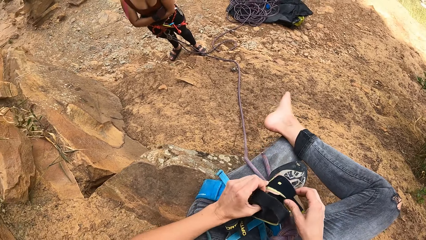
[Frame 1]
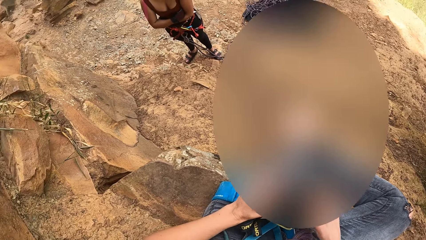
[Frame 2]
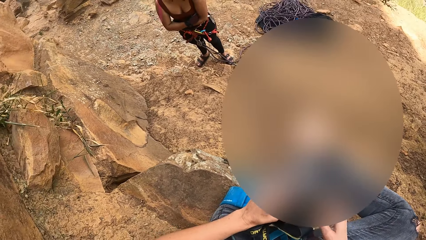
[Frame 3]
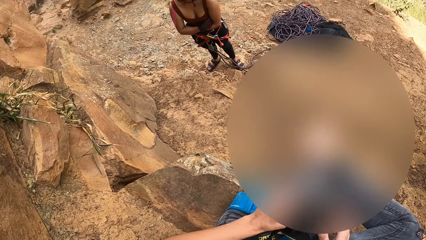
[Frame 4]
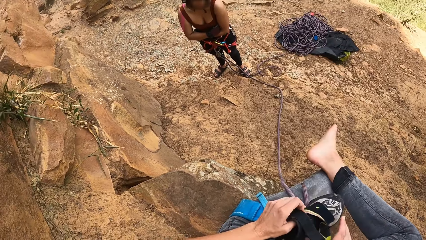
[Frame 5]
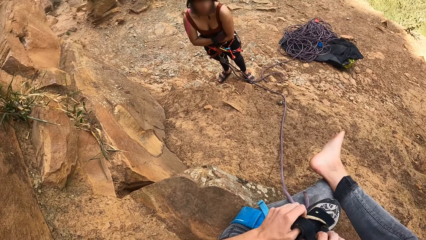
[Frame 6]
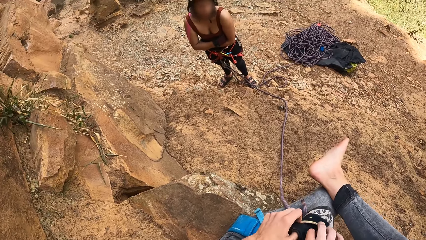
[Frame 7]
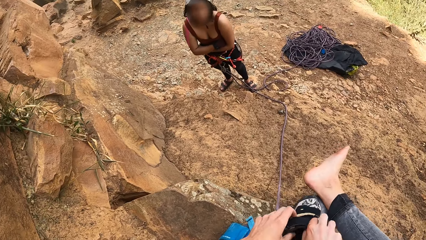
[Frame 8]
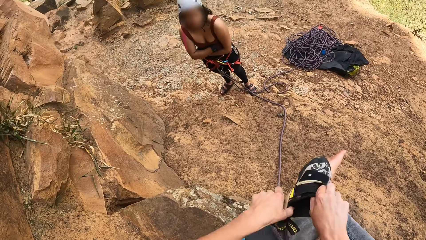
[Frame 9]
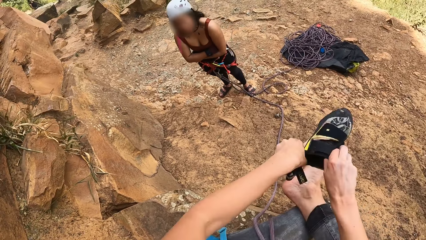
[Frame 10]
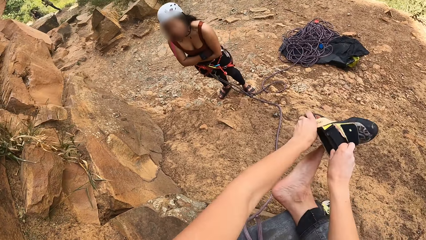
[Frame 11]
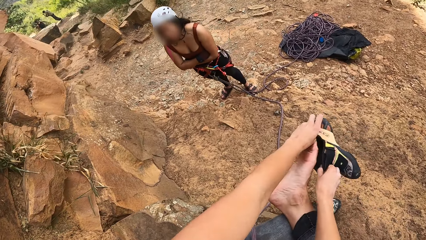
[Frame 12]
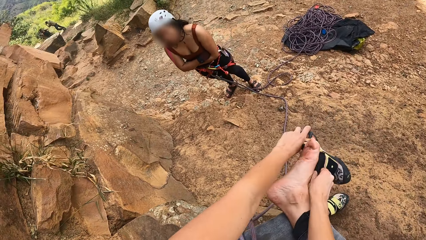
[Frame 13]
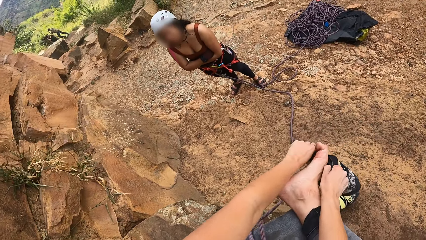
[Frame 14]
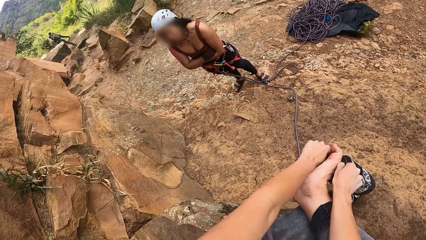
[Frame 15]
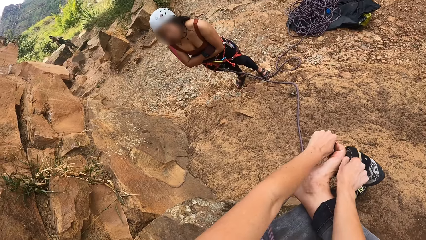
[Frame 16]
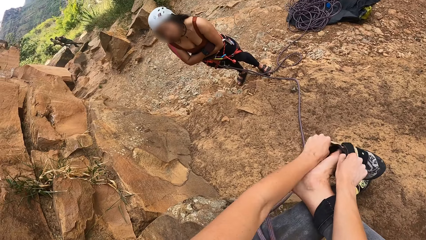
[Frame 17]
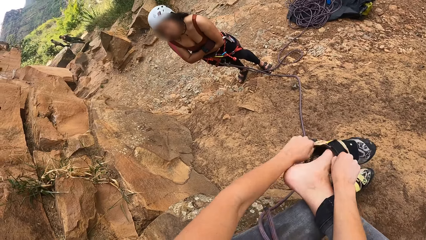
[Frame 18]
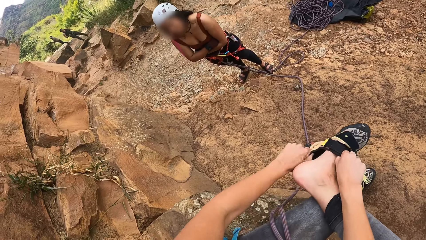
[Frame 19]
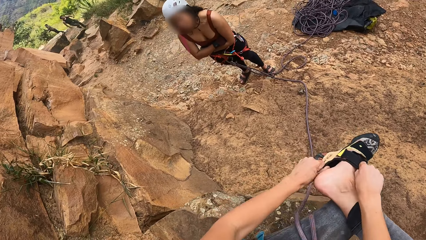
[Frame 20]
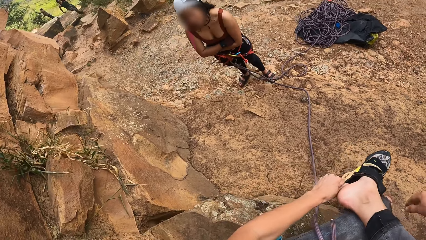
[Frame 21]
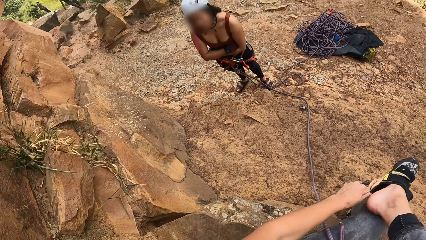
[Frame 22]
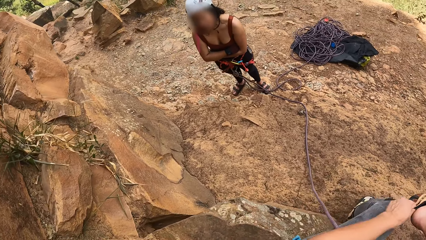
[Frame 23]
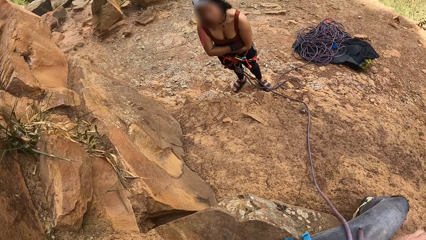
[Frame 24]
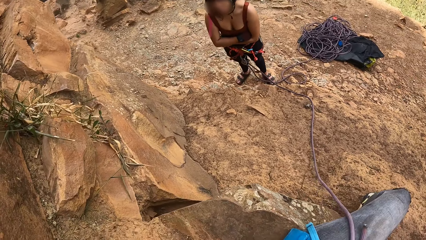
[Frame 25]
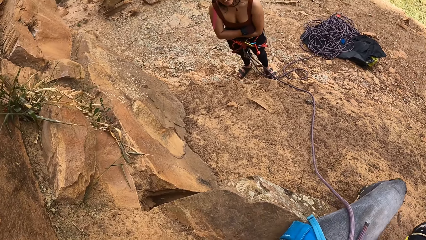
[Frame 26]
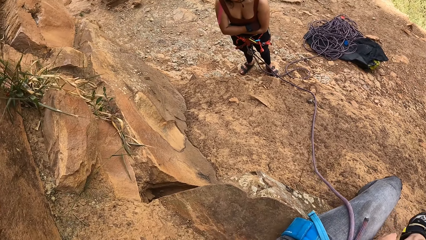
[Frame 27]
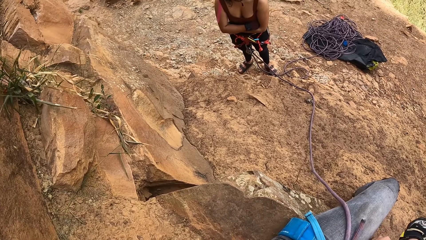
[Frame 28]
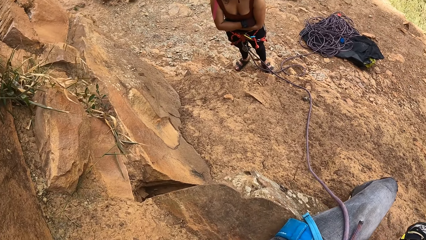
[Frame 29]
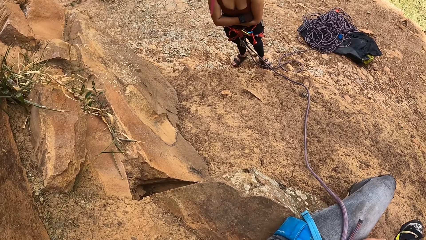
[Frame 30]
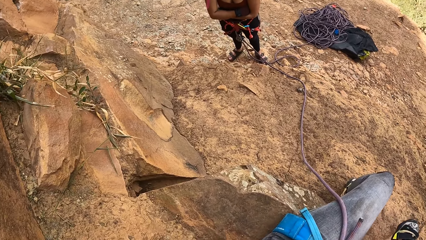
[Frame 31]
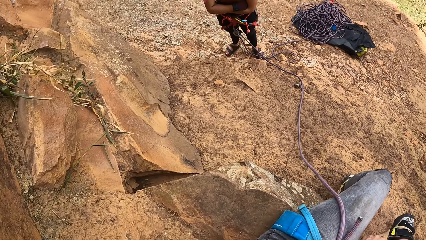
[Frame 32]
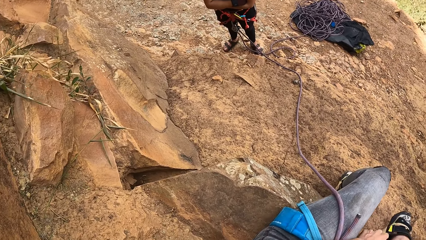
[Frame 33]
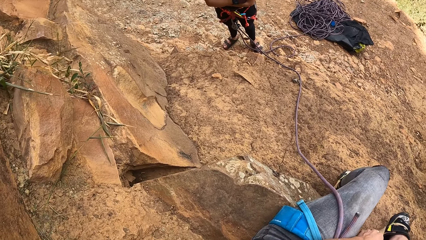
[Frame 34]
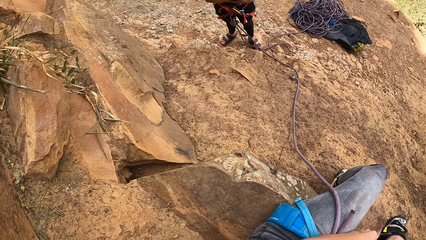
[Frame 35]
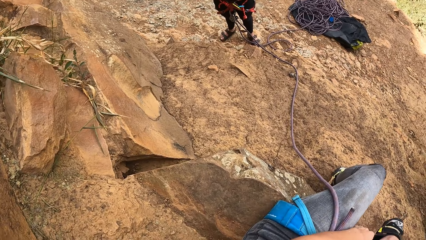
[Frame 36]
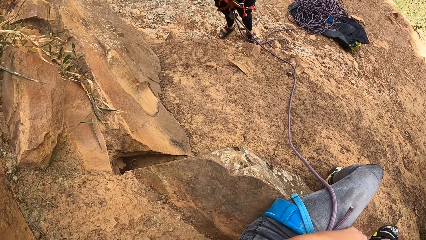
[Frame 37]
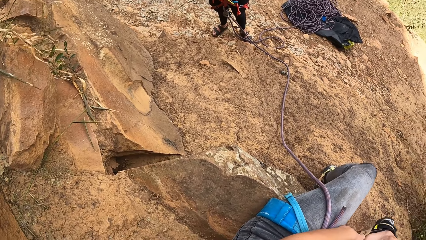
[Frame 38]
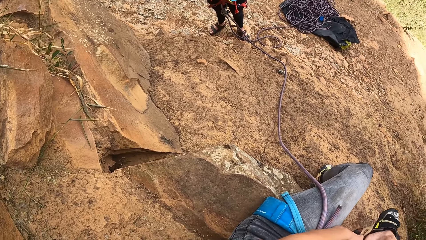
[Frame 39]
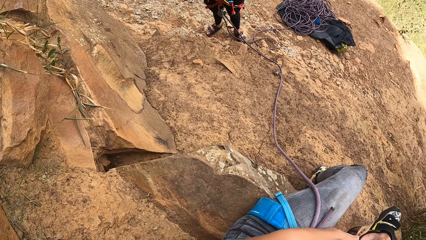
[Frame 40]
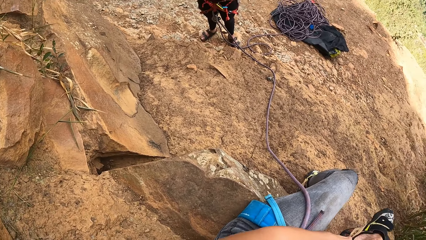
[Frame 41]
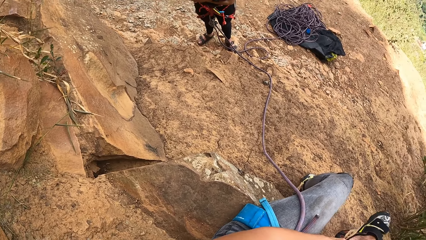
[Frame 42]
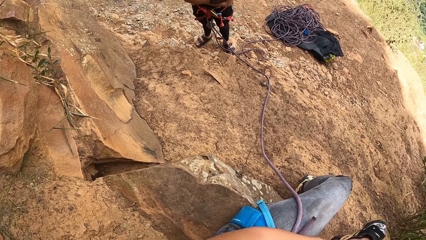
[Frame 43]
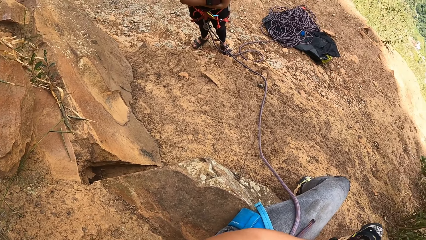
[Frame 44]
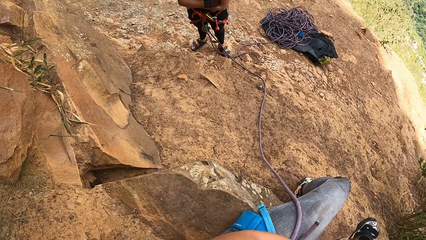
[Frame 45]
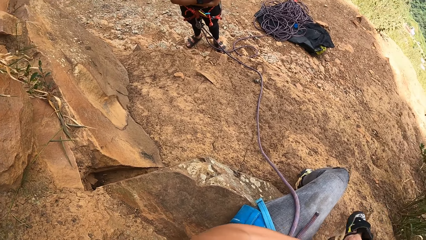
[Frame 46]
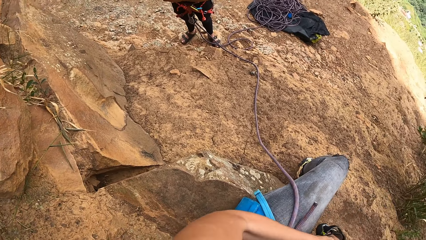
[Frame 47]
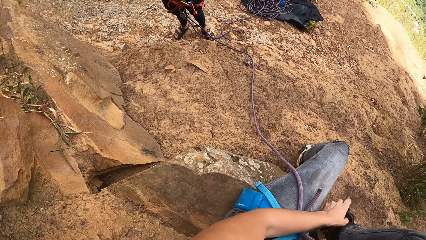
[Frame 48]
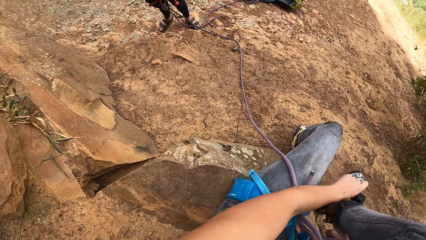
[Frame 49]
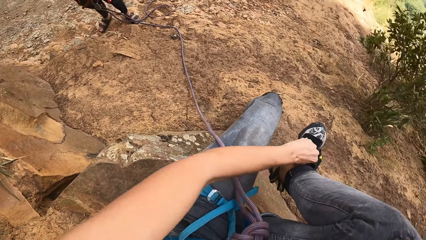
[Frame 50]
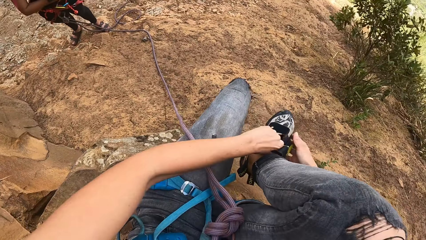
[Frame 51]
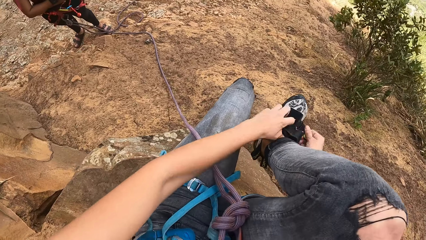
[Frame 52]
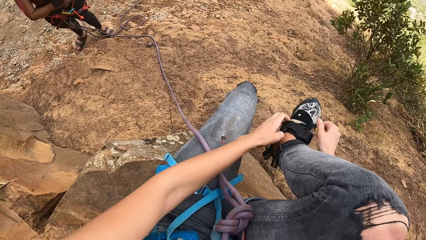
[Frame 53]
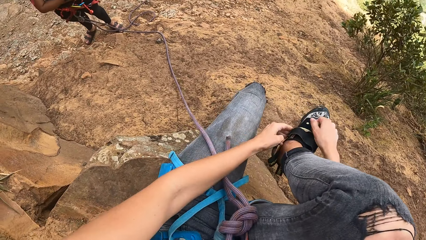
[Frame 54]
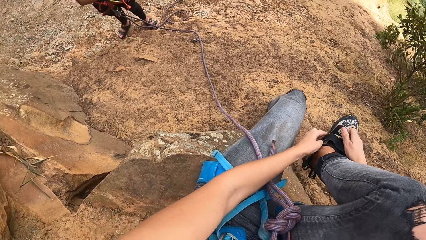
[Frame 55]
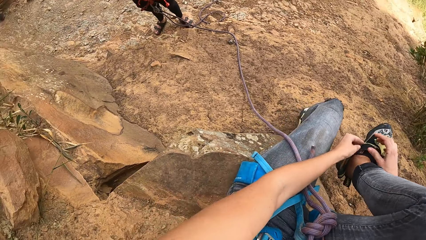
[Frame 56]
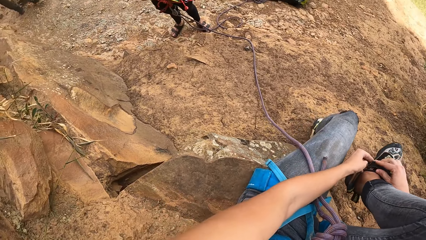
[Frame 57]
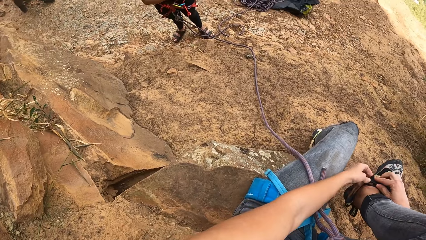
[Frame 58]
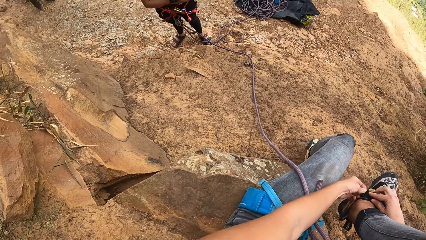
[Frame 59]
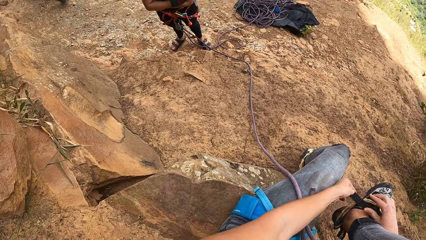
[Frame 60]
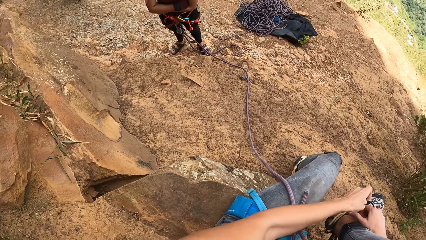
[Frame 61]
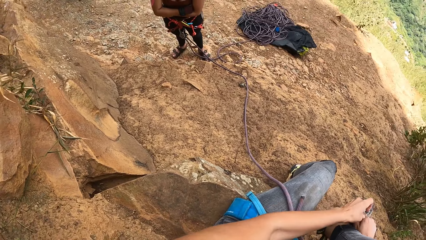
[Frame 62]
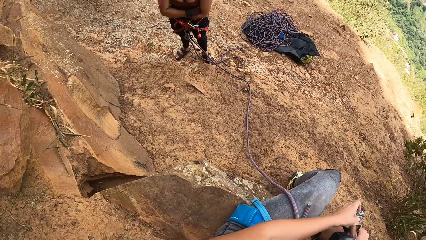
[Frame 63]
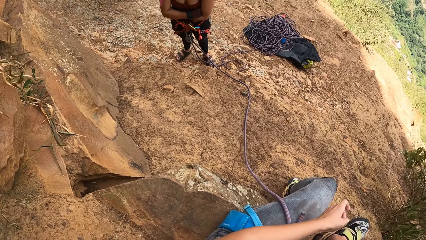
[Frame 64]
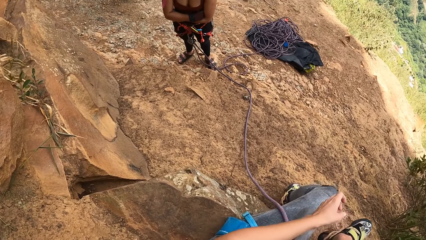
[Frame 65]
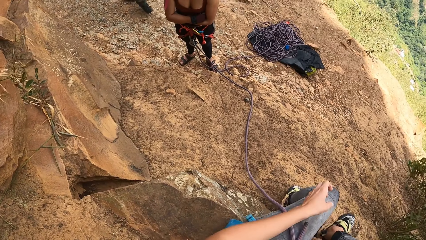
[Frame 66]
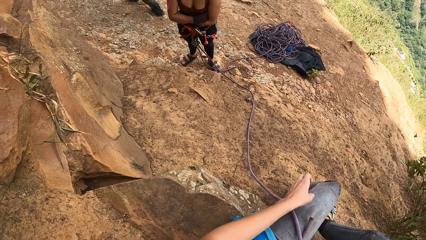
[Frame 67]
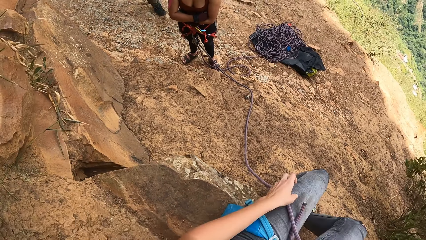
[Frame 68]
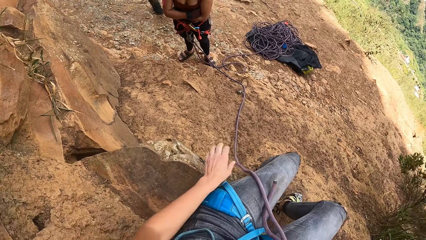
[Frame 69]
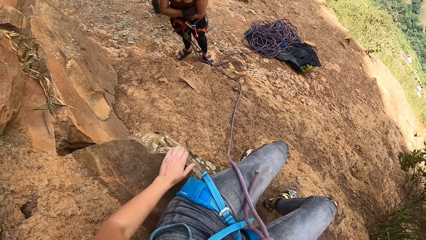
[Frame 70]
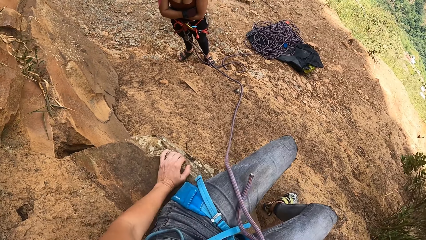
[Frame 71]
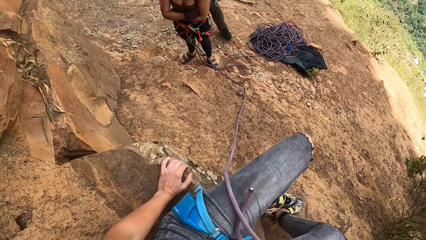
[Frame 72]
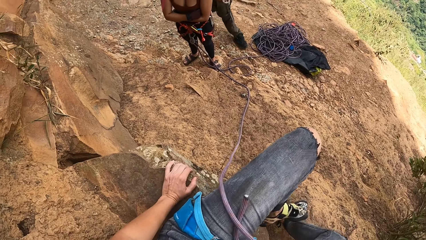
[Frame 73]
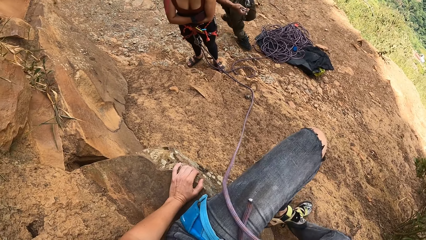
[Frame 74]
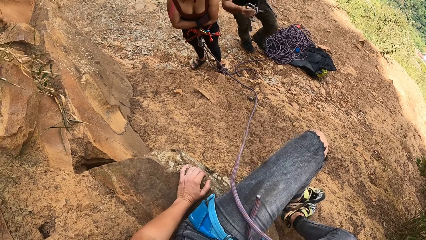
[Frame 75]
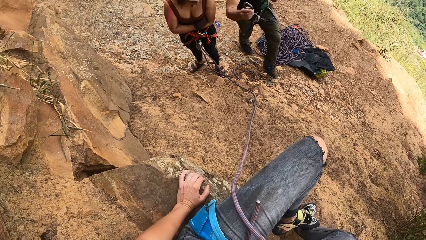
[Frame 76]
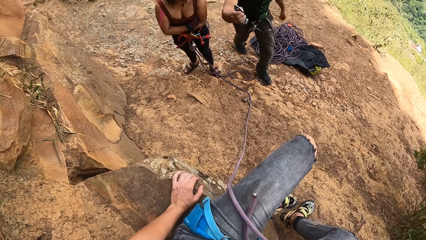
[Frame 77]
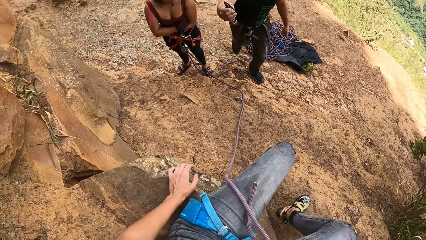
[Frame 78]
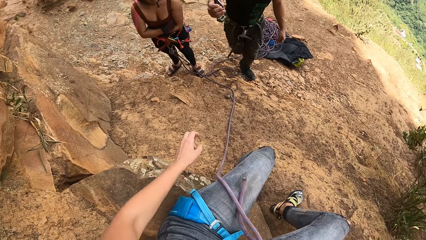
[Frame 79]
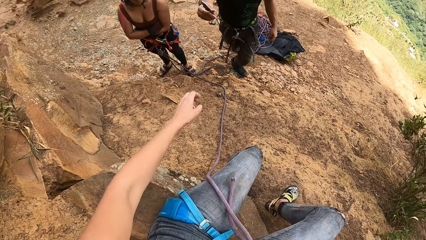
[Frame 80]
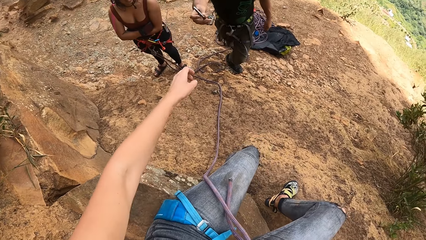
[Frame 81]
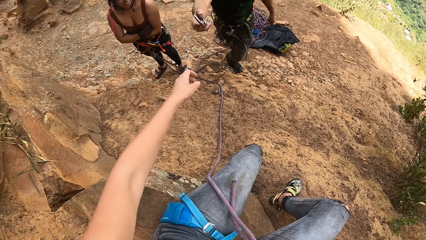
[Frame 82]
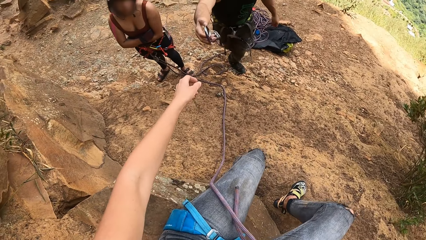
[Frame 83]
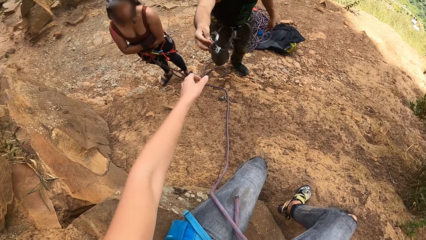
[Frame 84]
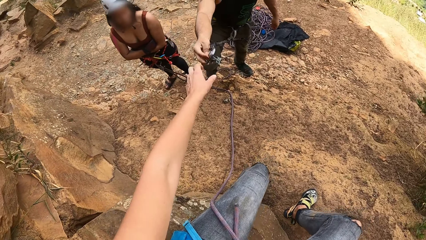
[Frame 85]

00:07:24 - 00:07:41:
The camera wearer opens a shoe. They wear the shoe on the right leg with both hands. A man walks around. The camera wearer wears the shoe on the right leg with both hands. They stare around. They wear the shoe on the right leg with both hands. They tie the shoe. The man walks around the hill. The camera wearer puts the left hand on the rock and moves the left leg. The man walks towards the camera wearer.
